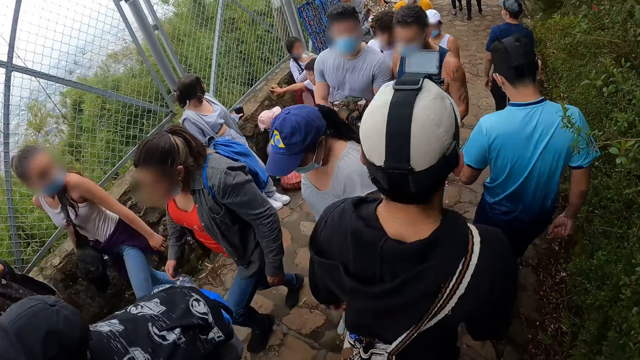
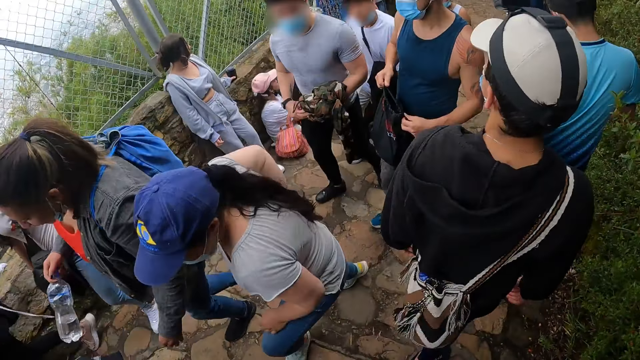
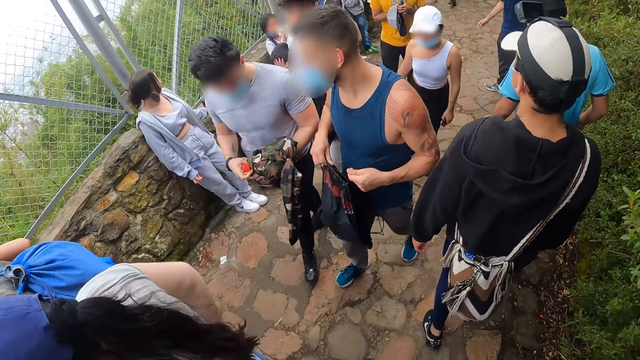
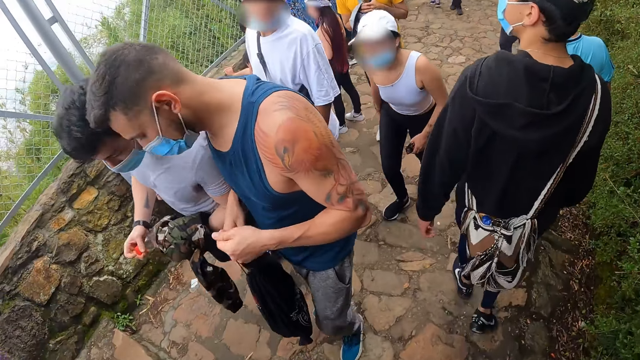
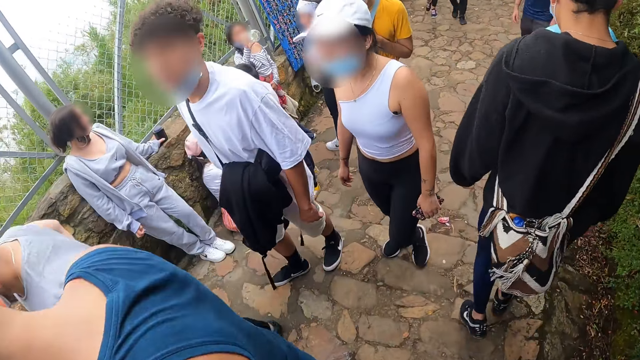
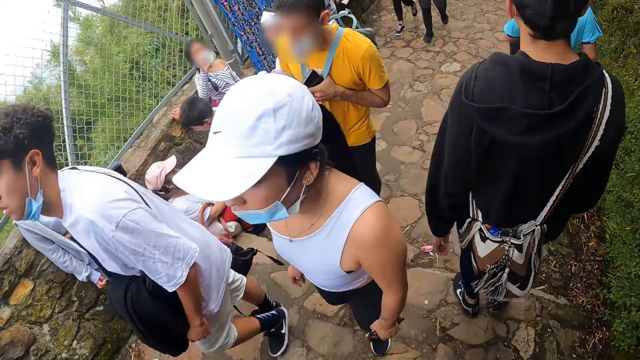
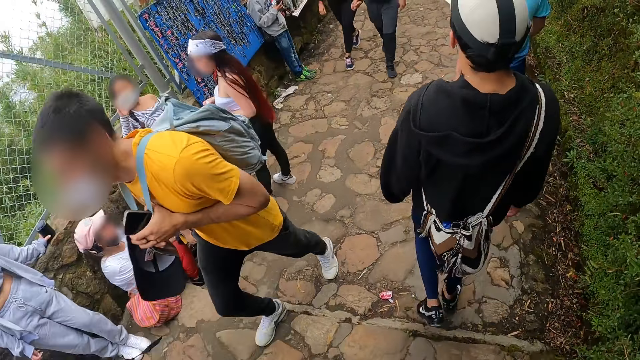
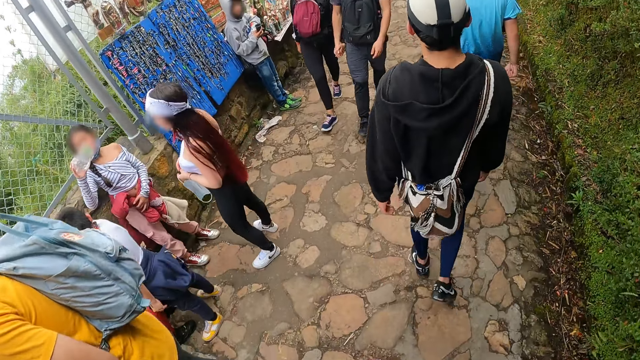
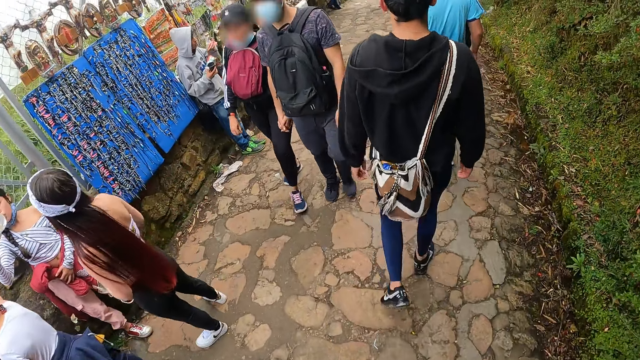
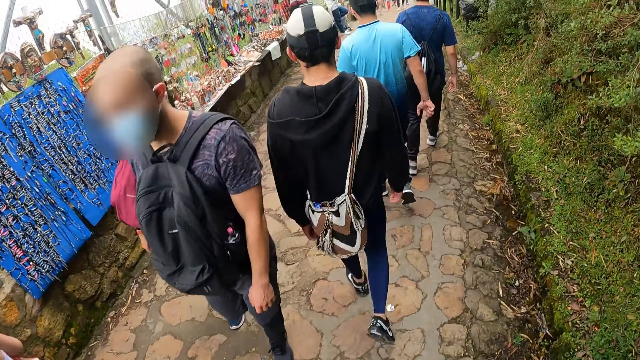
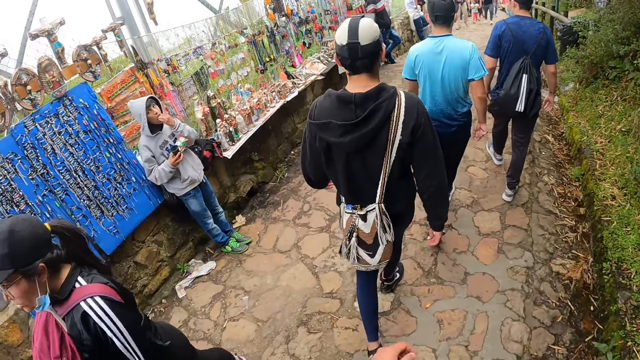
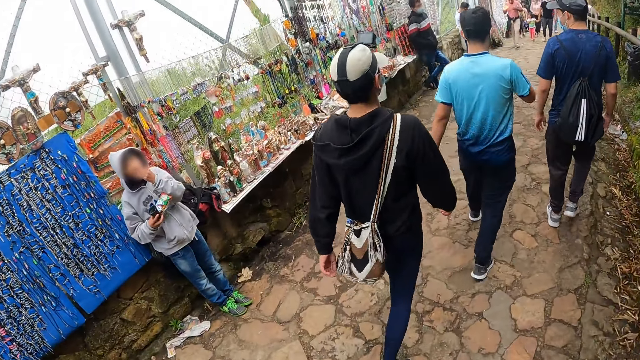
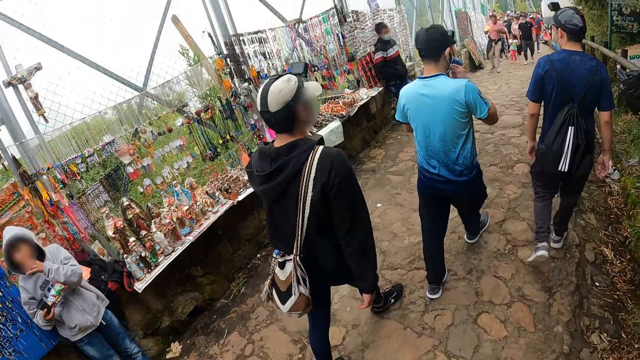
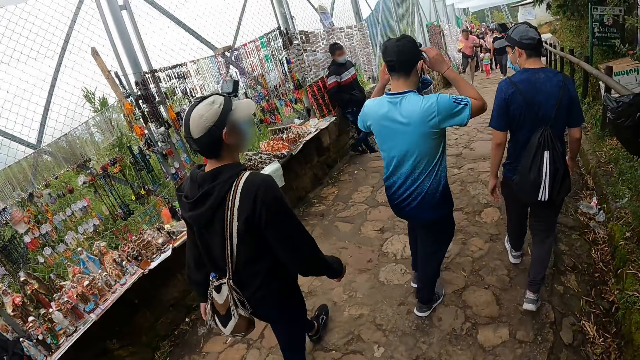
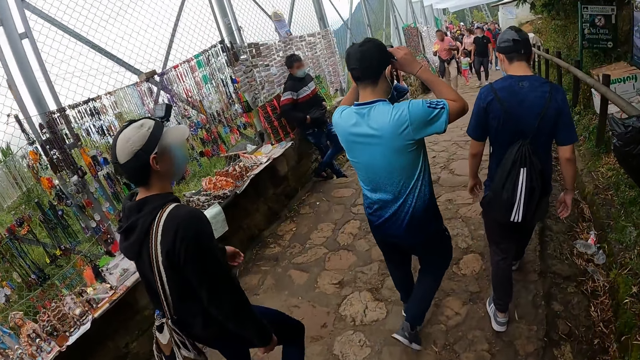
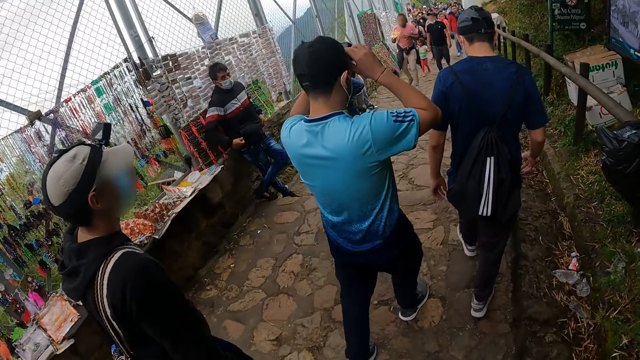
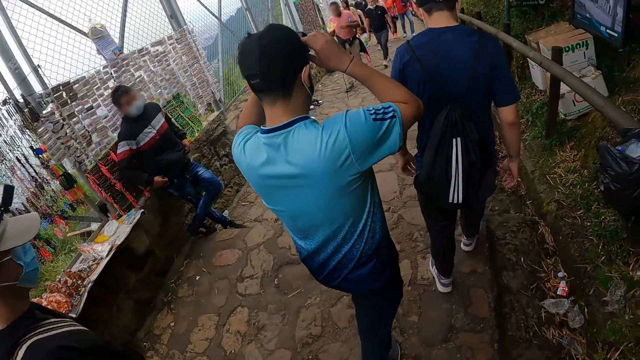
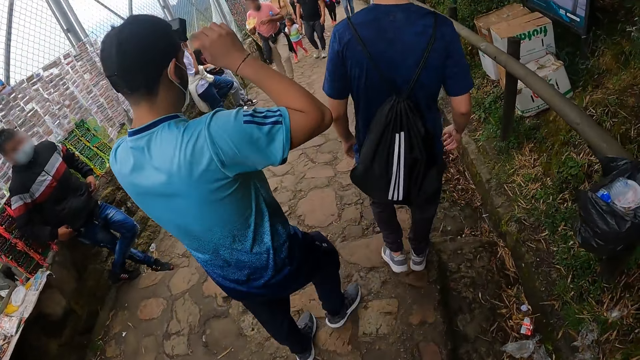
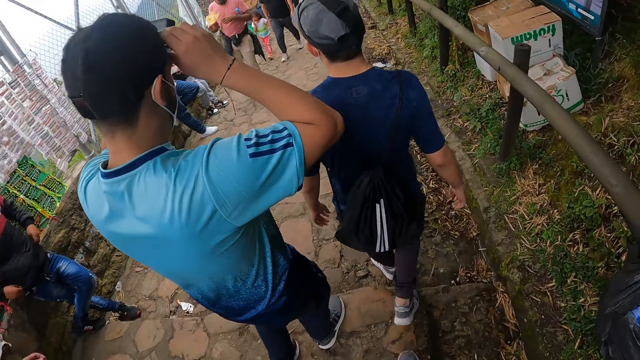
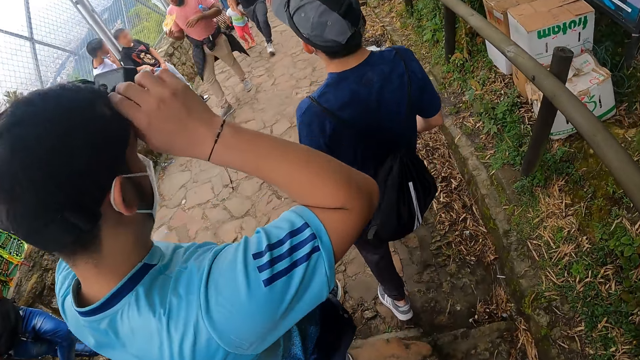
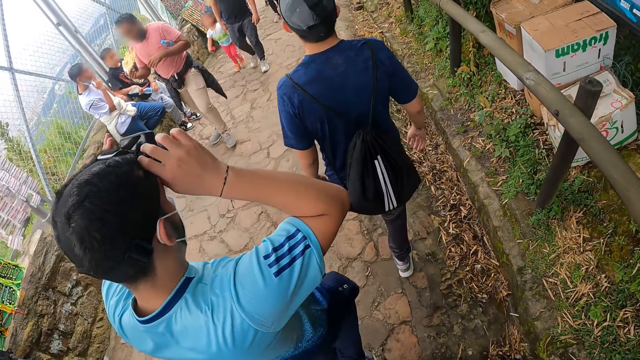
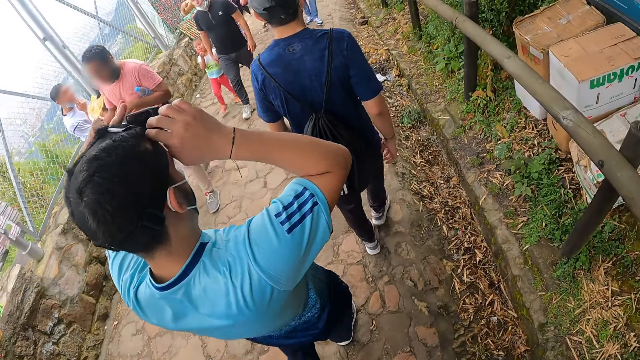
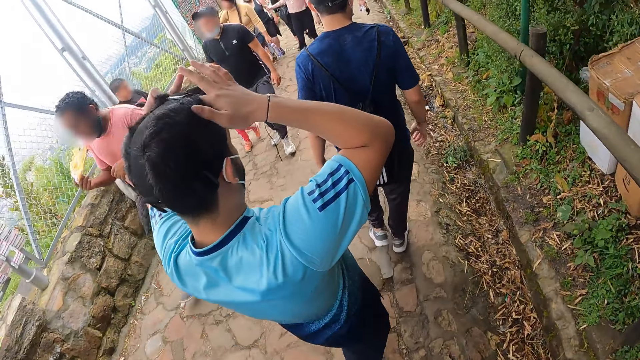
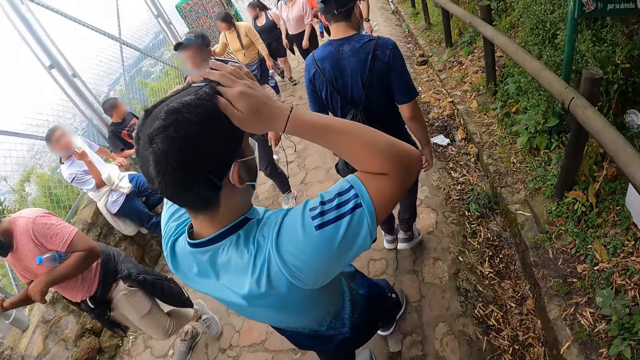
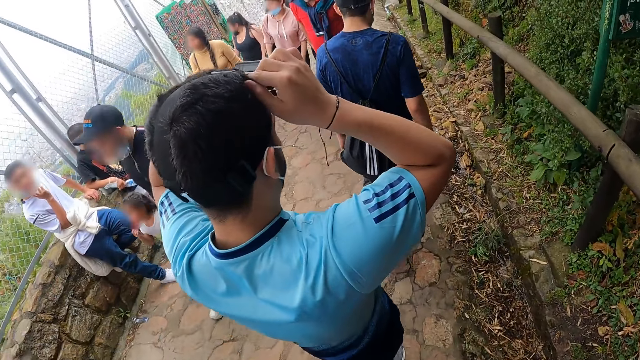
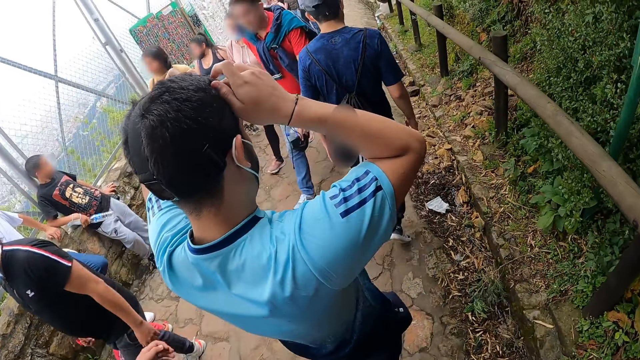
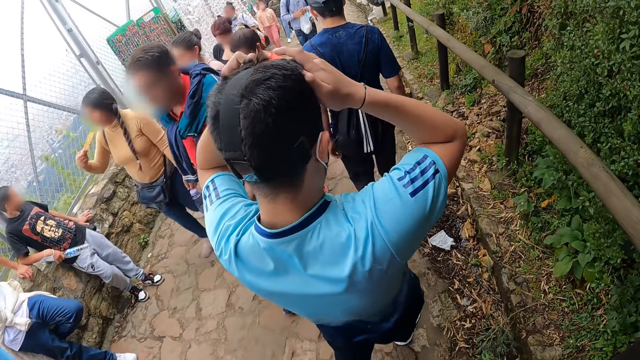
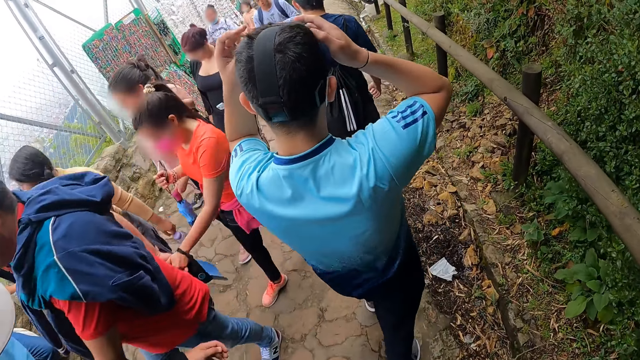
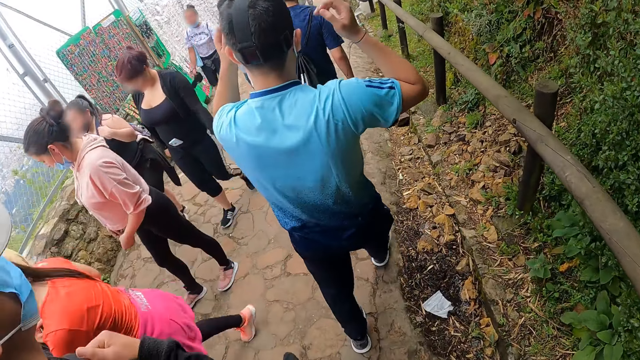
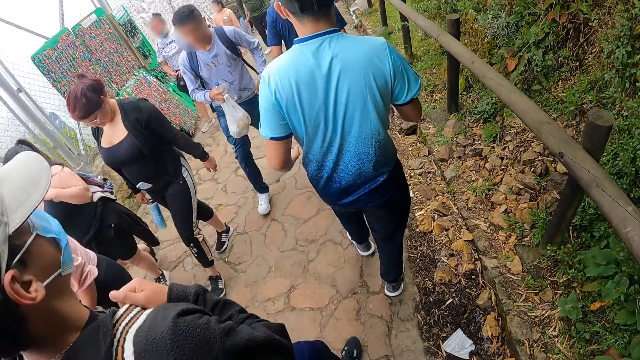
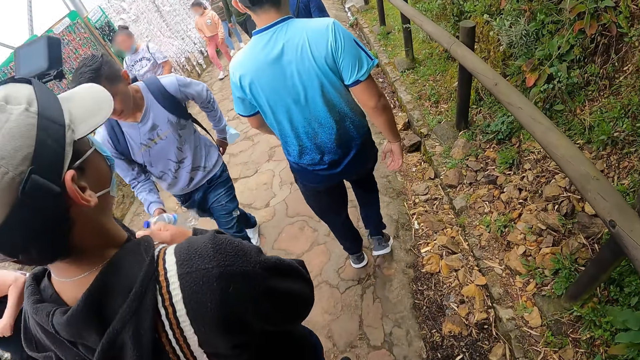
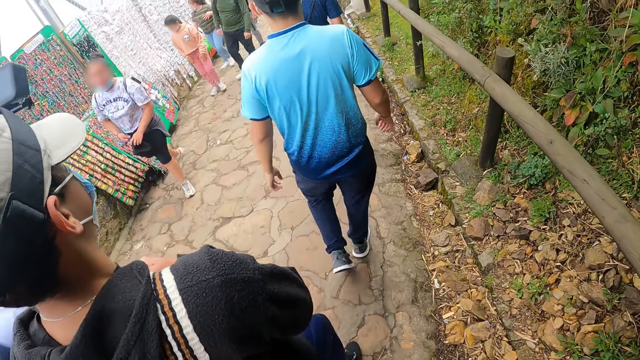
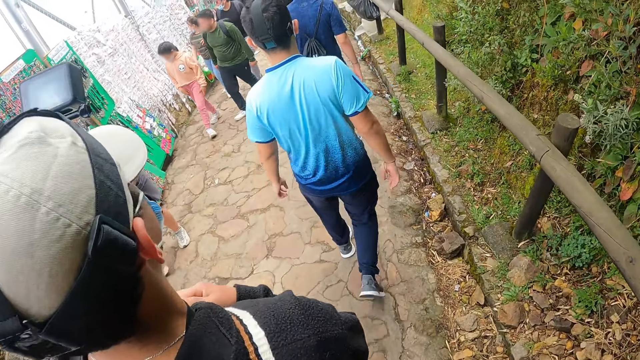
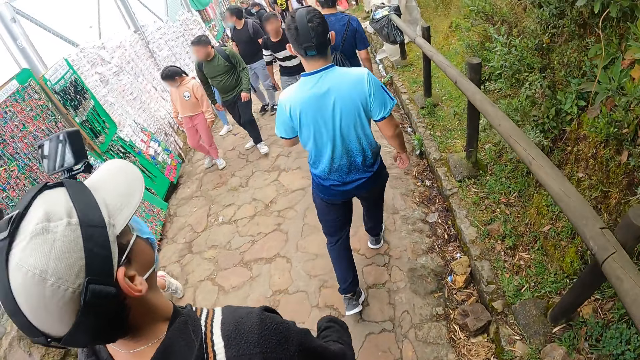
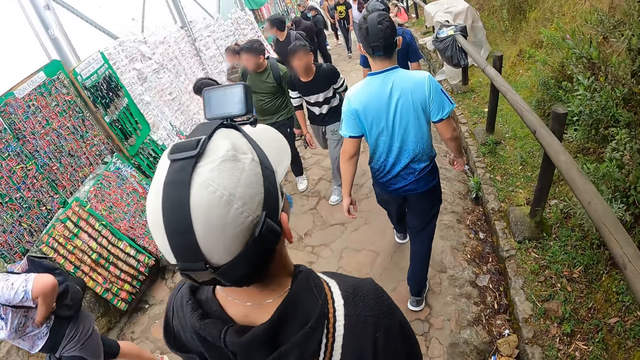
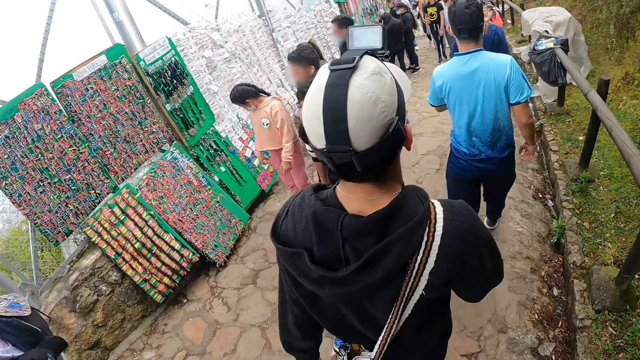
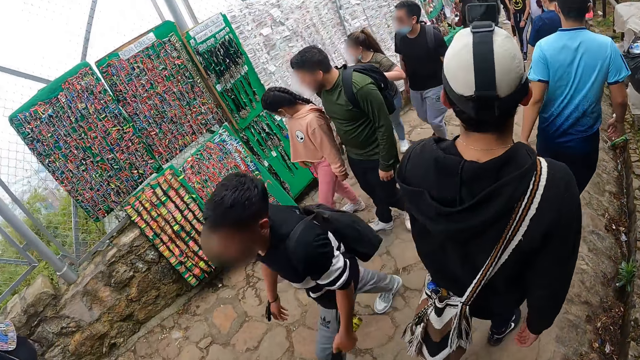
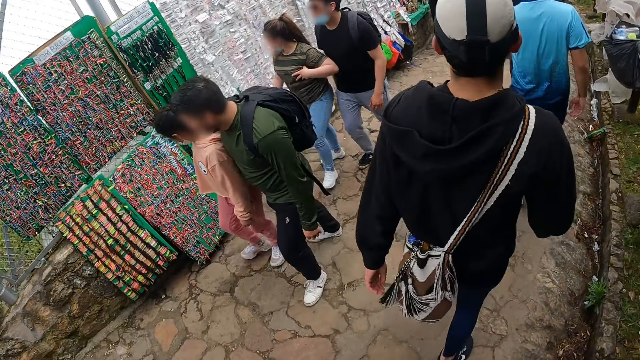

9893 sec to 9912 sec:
A man touches his nose mask with his right hand. The man touches his camera with both hands. The man removes both hands from his camera.
